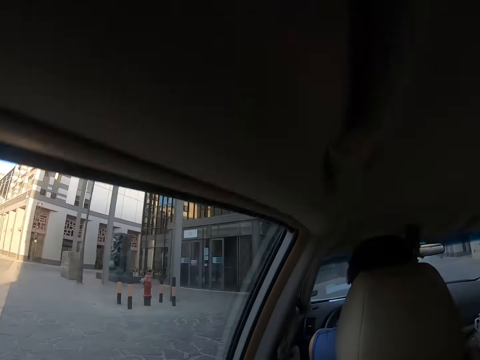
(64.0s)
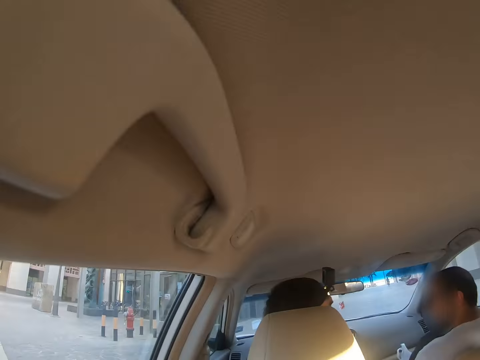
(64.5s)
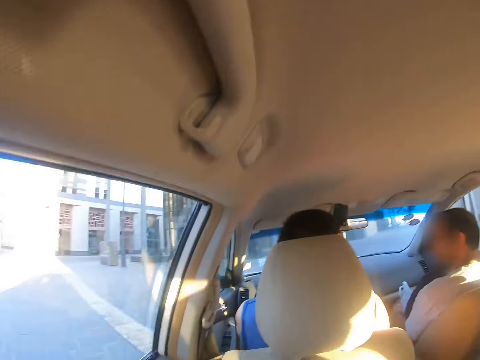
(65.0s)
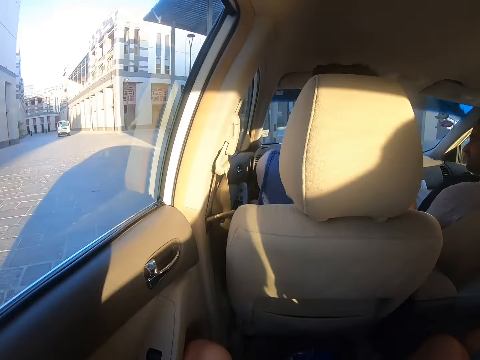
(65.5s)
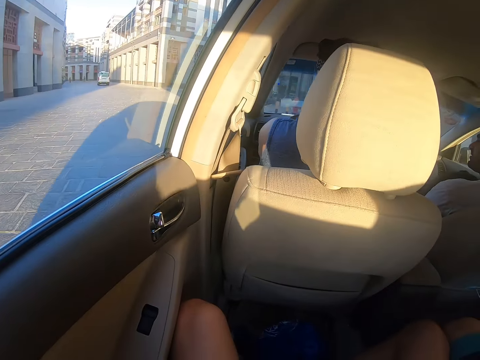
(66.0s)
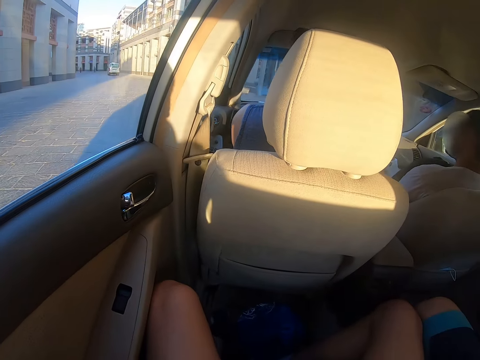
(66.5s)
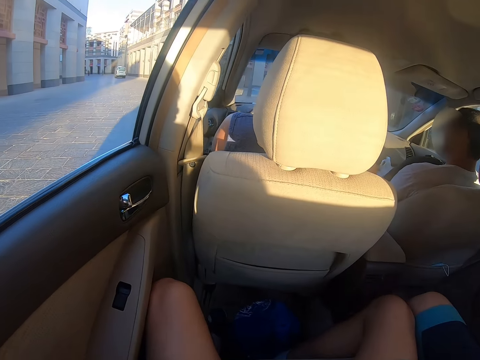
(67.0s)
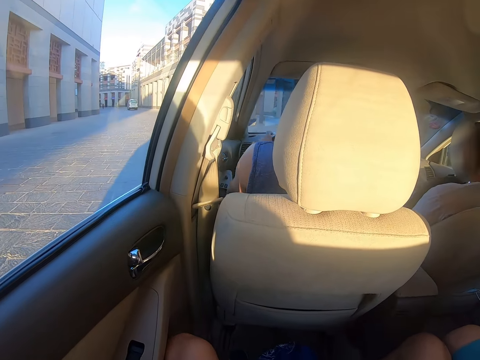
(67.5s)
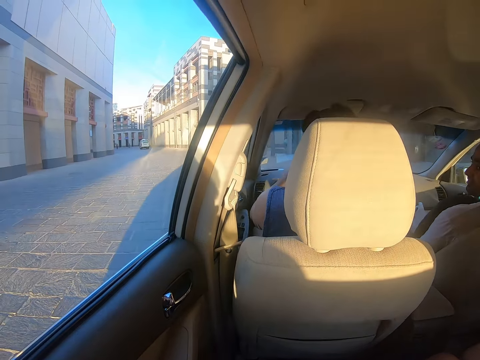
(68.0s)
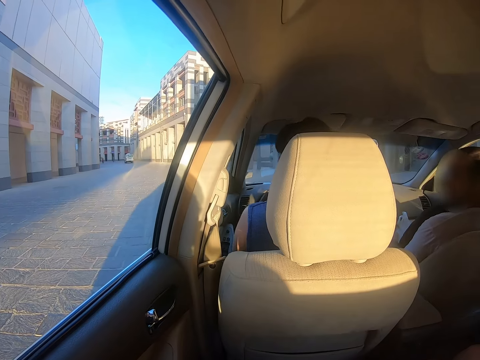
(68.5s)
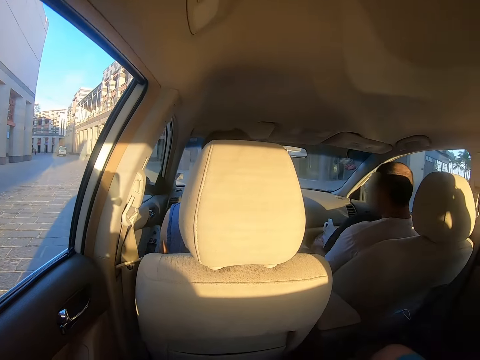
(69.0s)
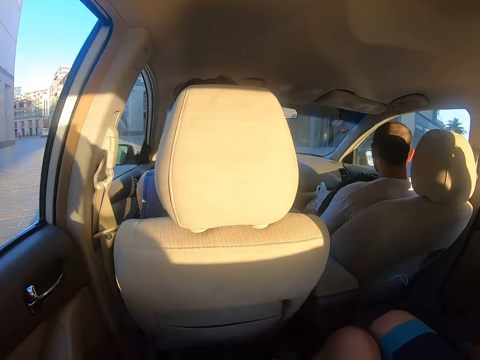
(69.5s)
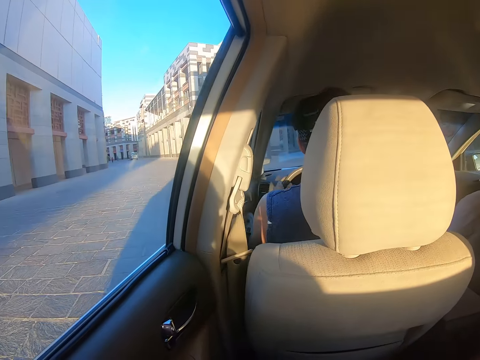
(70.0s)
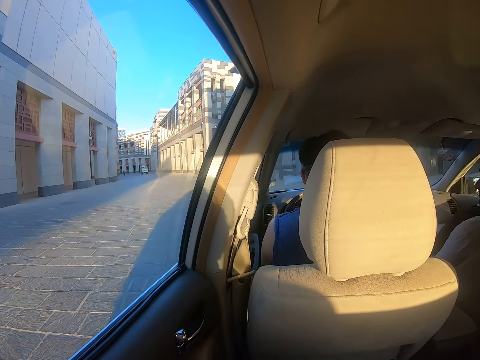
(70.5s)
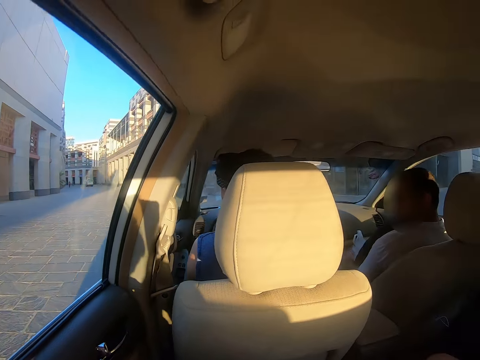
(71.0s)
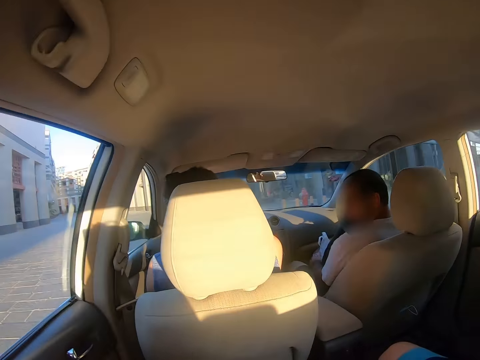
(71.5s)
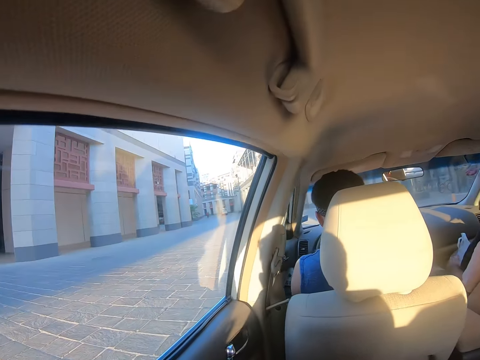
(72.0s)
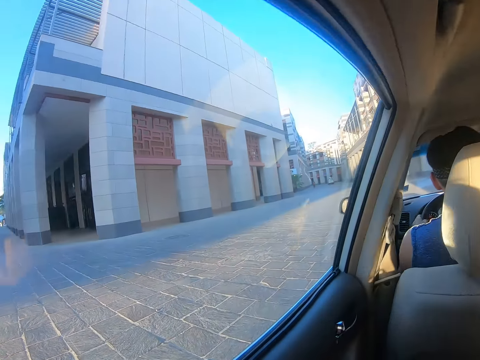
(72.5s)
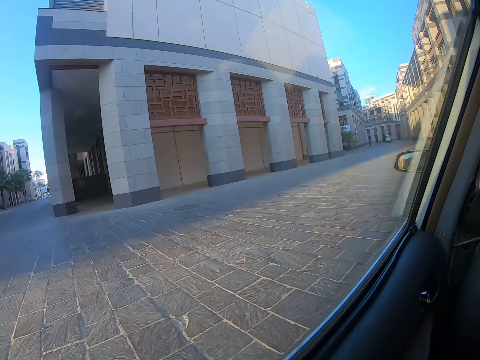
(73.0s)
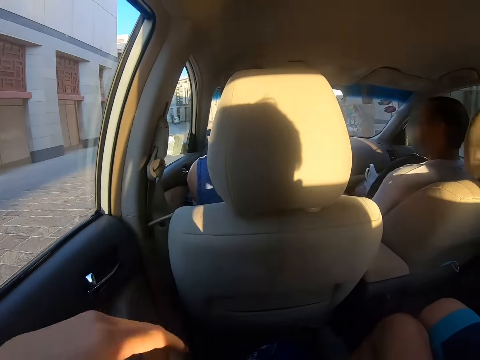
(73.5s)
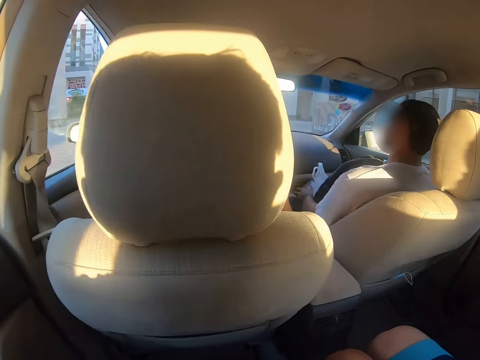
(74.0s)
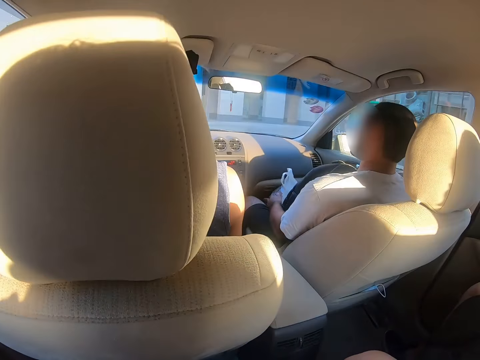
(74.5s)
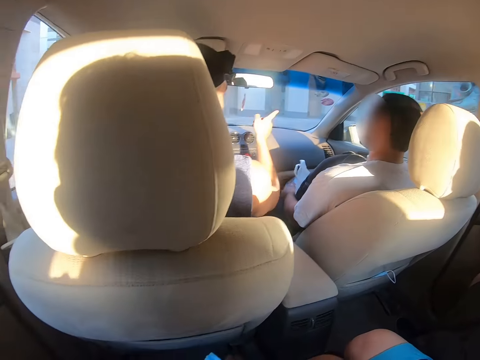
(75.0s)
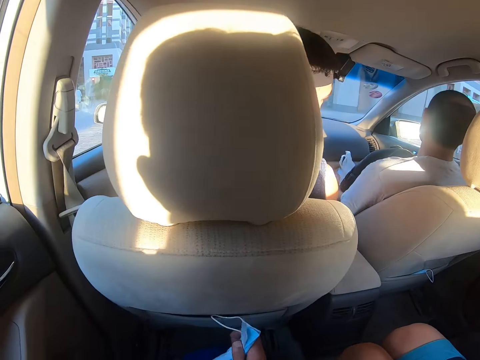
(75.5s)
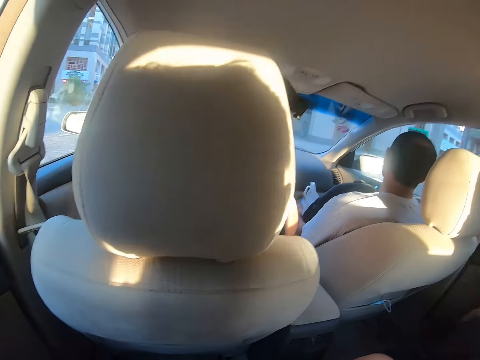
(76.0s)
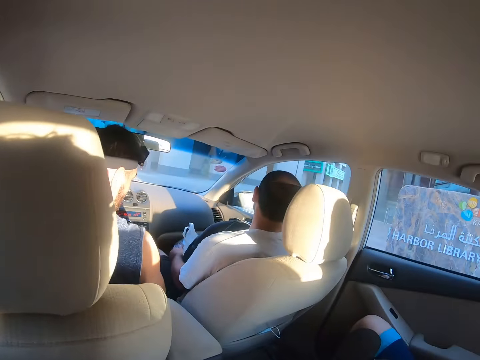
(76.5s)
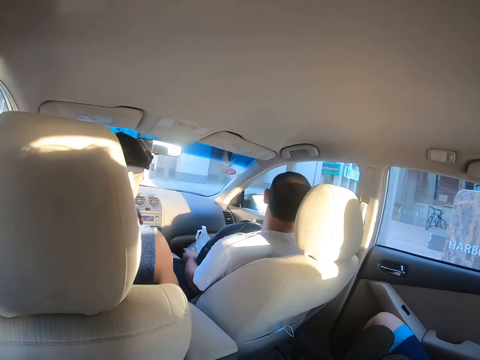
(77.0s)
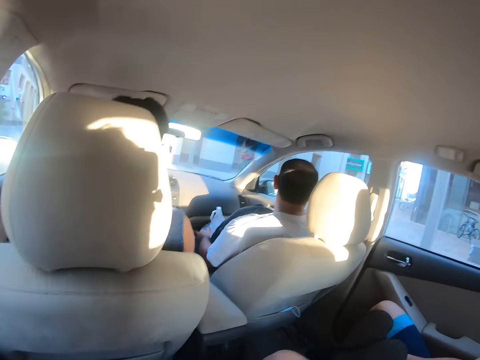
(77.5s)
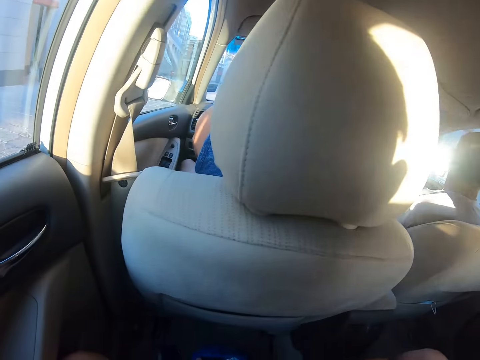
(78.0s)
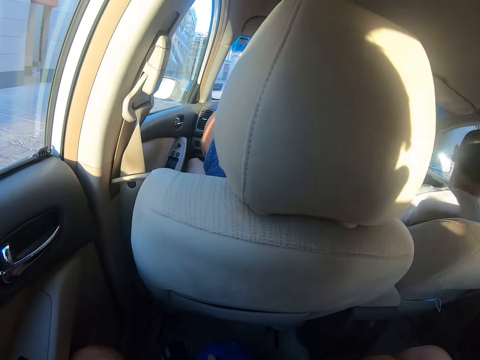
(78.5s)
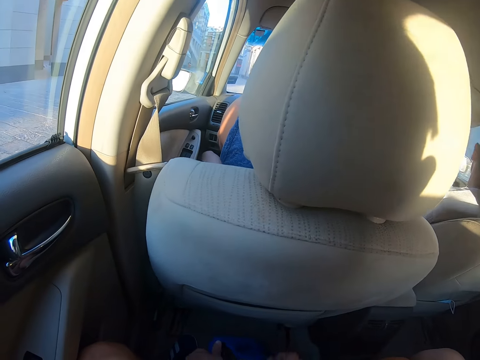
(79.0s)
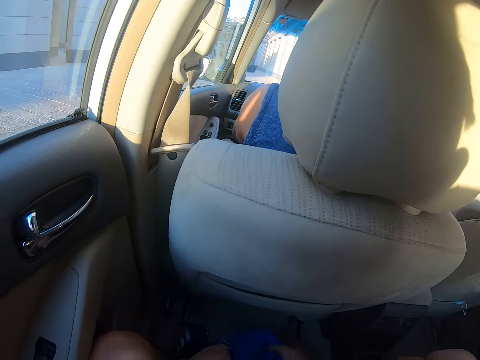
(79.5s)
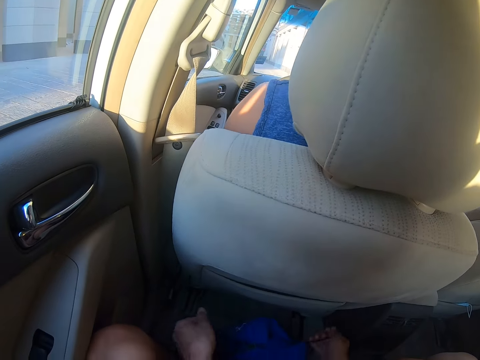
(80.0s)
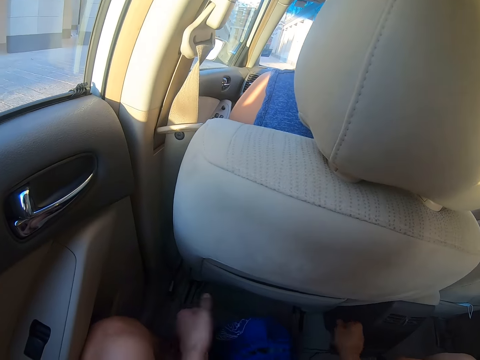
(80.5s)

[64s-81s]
A man reverses the car. The camera wearer moves his hand. The man drives the car. The man points his hand outside. The camera wearer looks around.

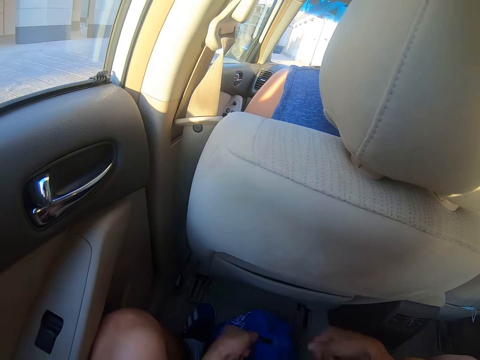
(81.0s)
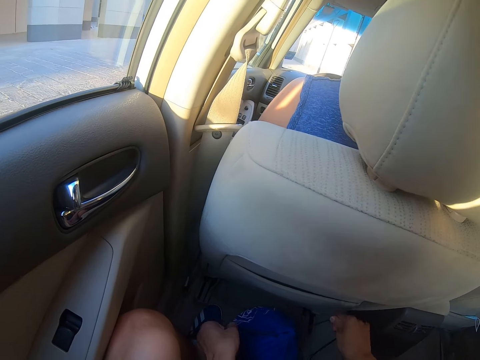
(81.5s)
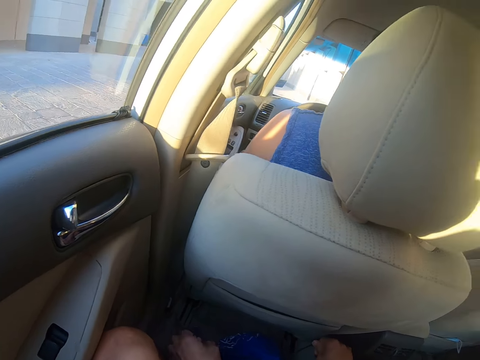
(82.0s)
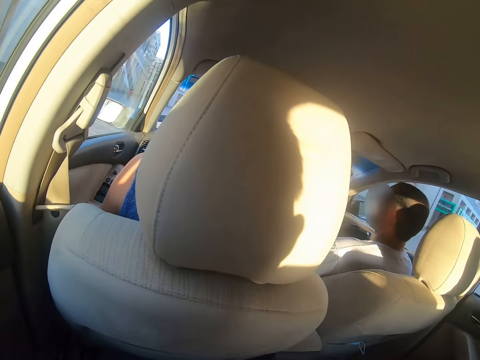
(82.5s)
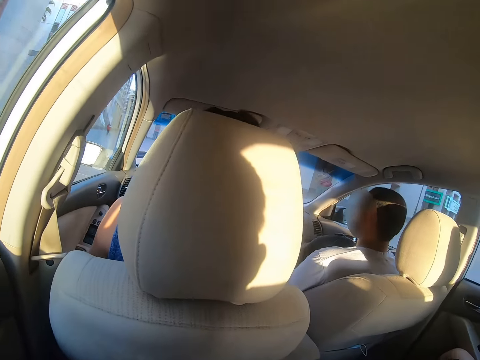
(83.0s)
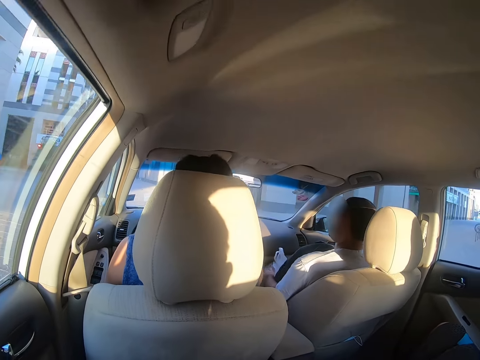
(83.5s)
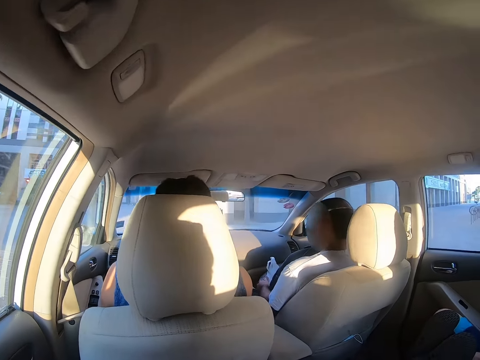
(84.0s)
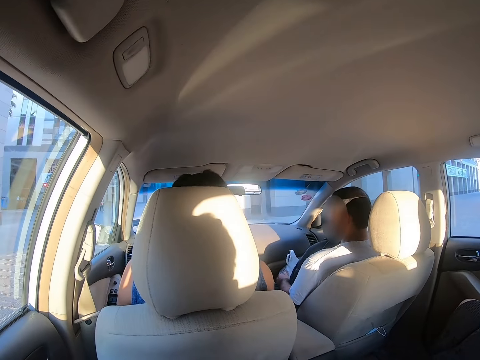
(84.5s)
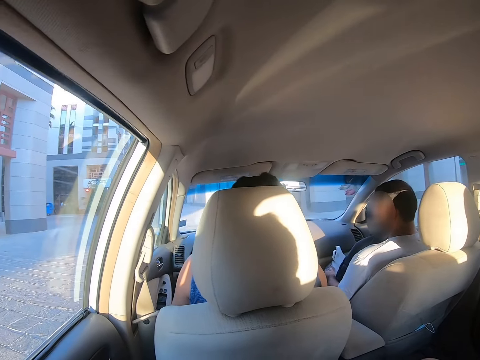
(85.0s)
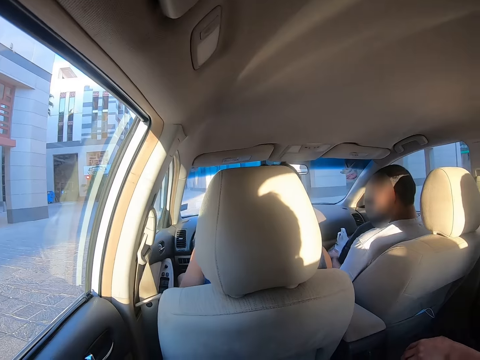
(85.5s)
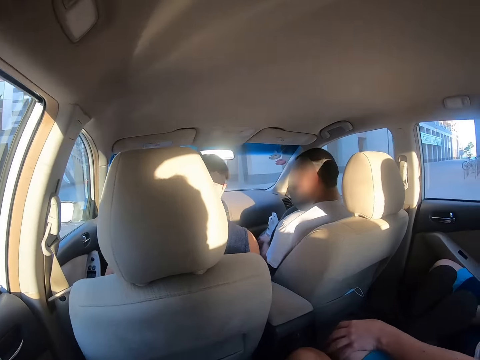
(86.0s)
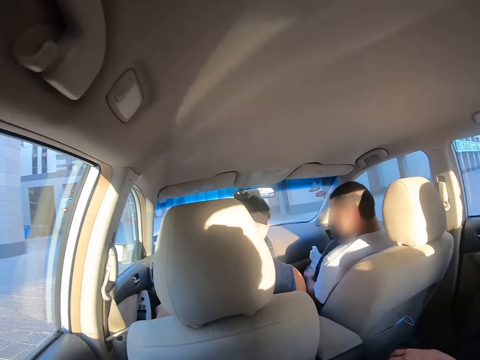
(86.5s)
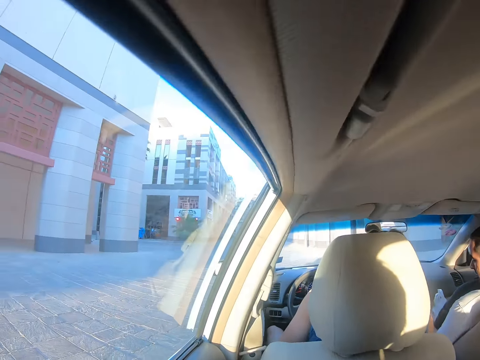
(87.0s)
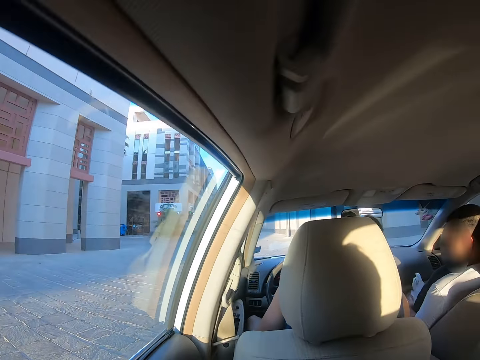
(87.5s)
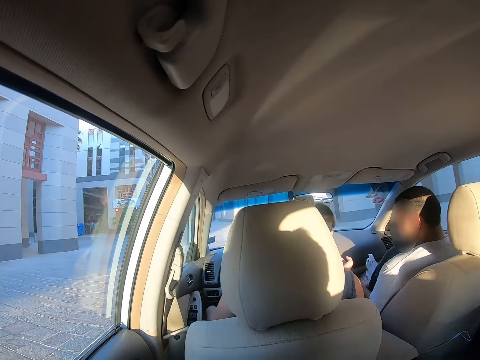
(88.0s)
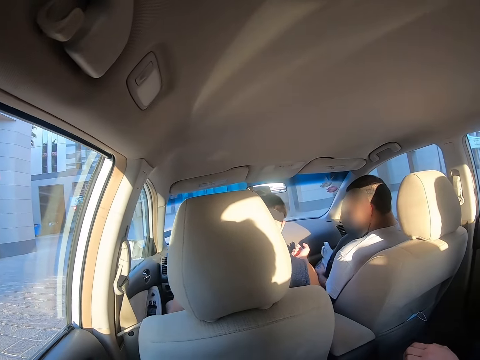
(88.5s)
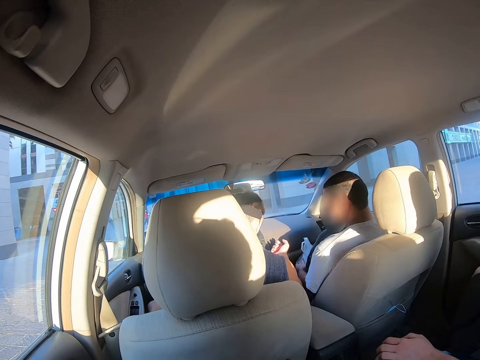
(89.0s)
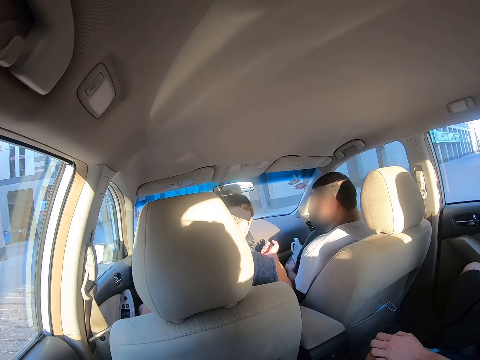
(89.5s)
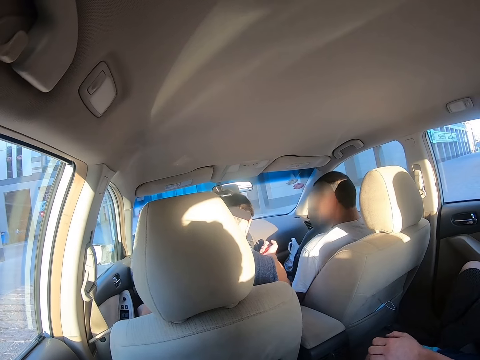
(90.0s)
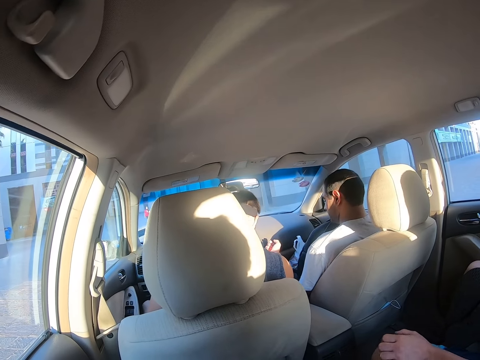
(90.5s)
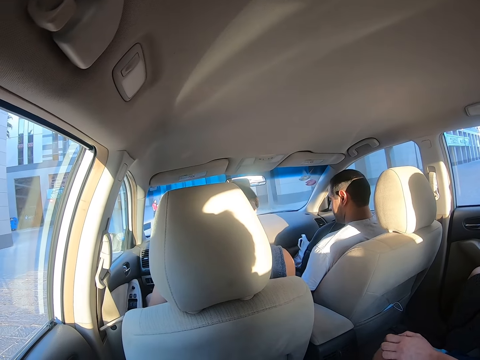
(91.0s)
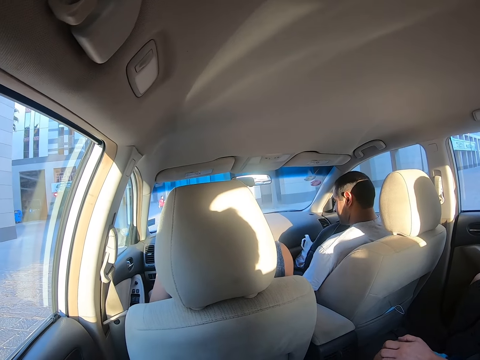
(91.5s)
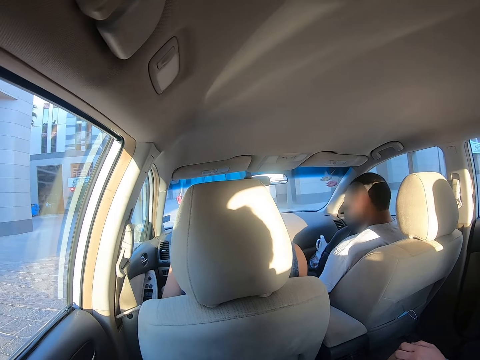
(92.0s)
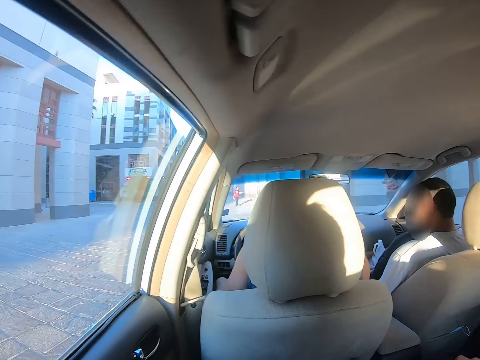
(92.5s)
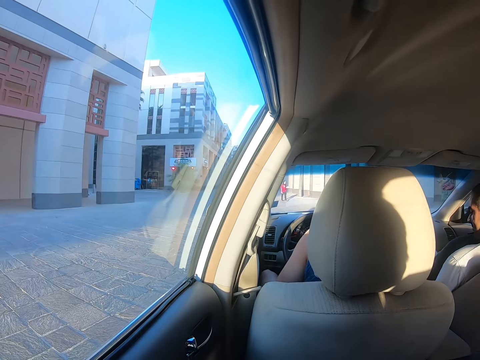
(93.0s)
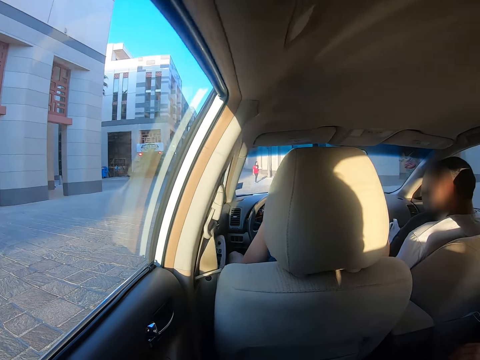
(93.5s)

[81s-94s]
The camera wearer tightens the rope on the bag. A man looks at the dashboard. Another man taps his knees.
